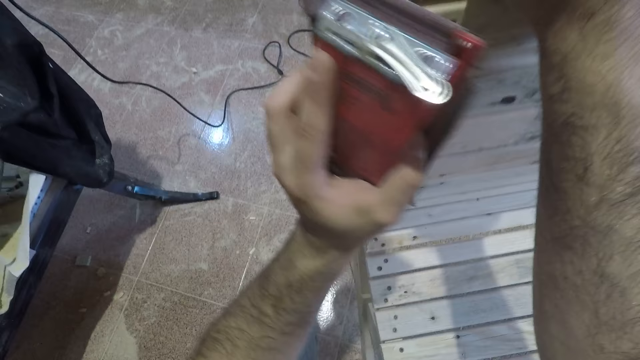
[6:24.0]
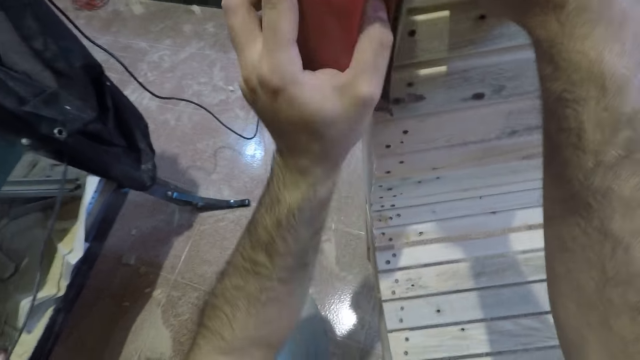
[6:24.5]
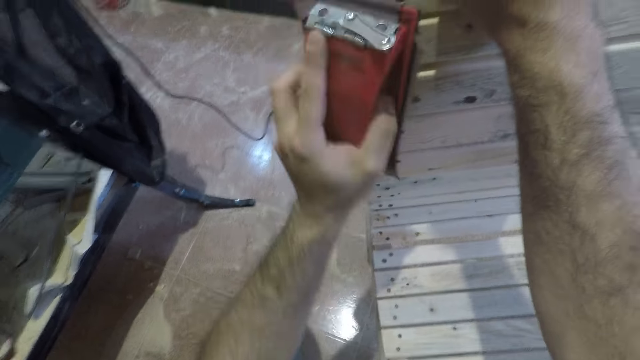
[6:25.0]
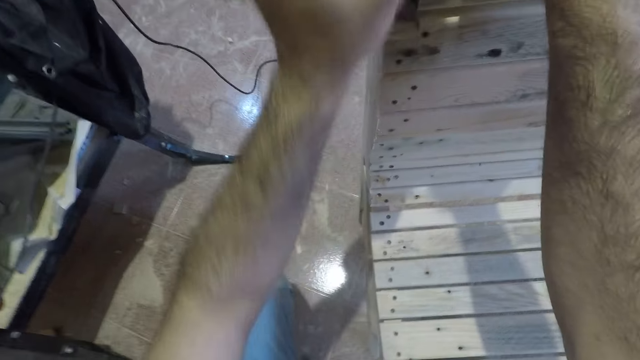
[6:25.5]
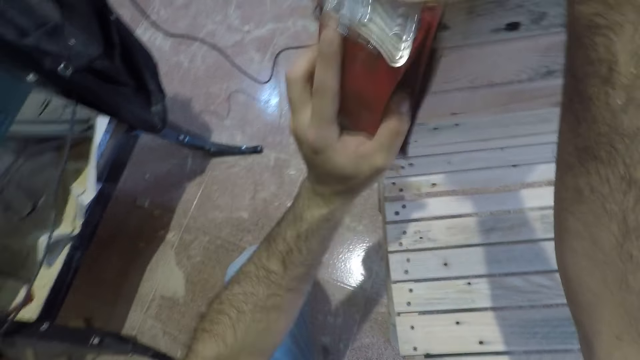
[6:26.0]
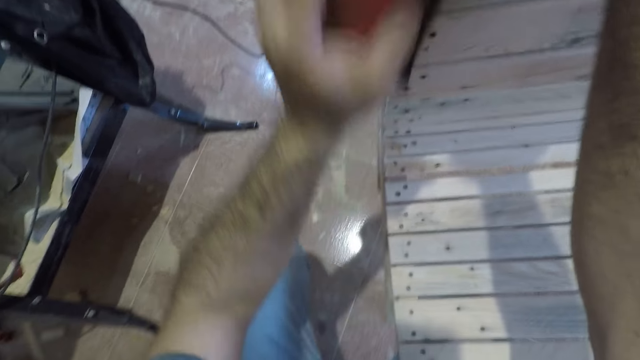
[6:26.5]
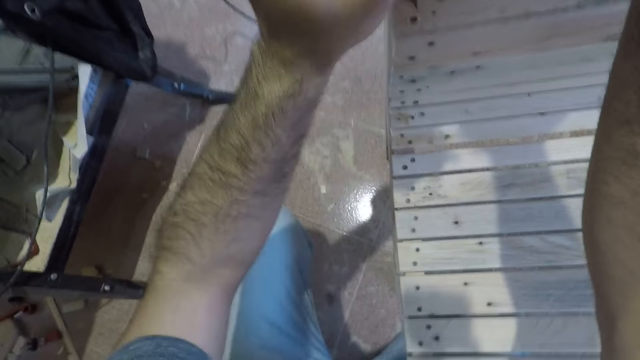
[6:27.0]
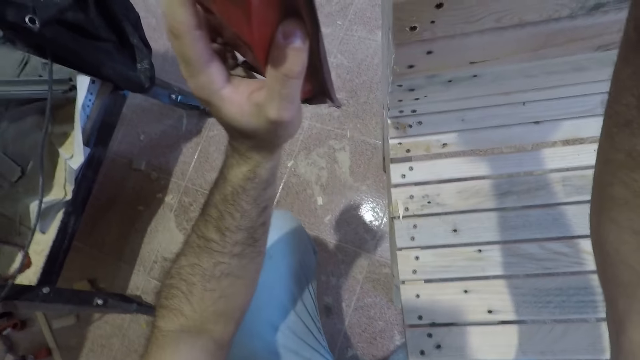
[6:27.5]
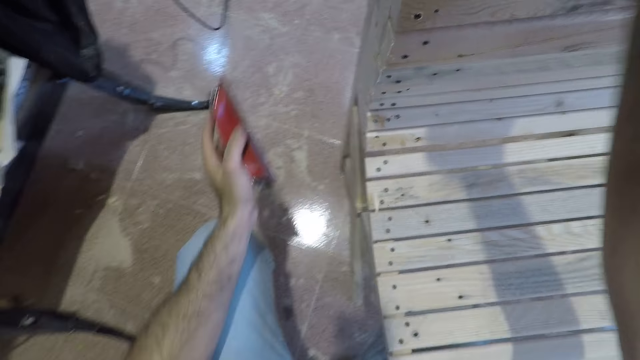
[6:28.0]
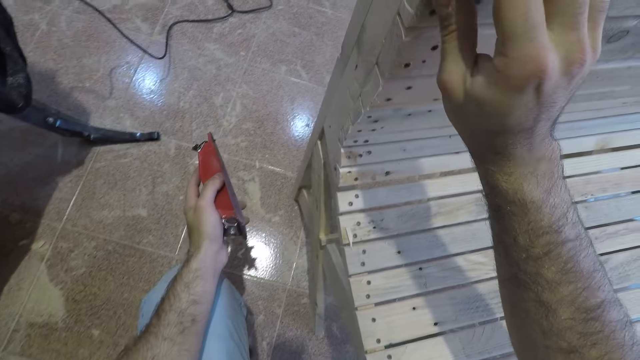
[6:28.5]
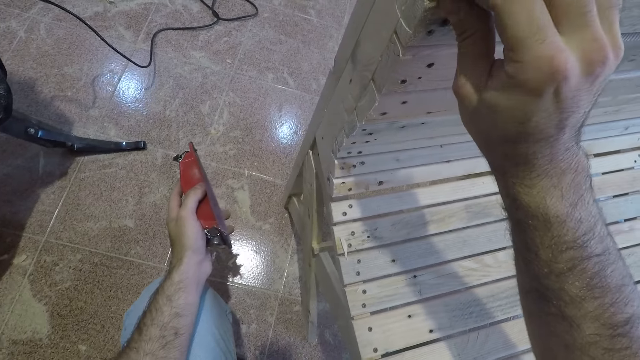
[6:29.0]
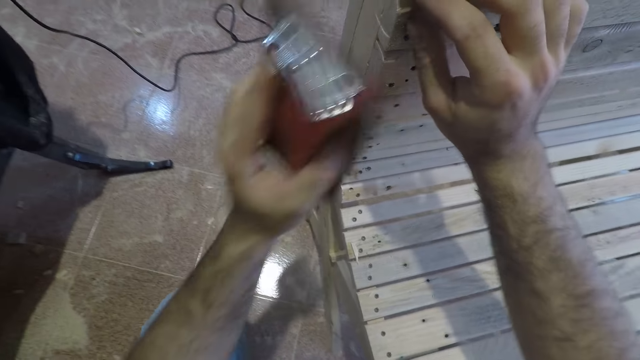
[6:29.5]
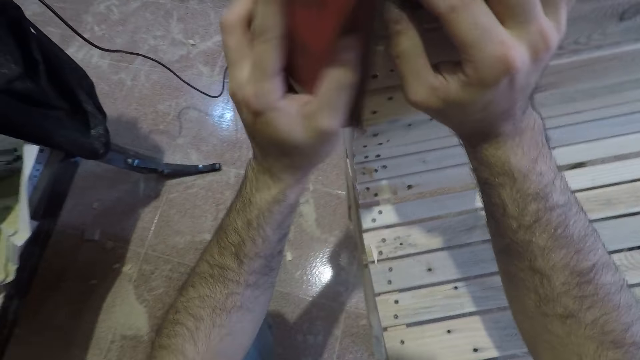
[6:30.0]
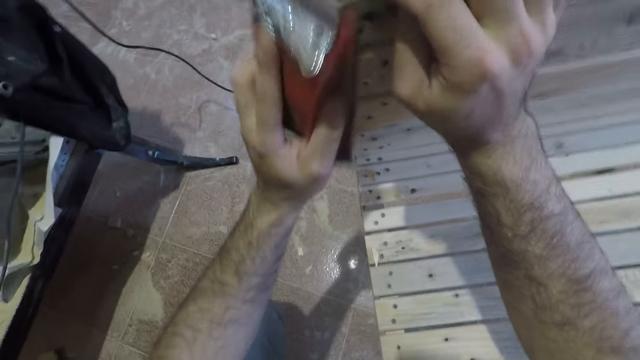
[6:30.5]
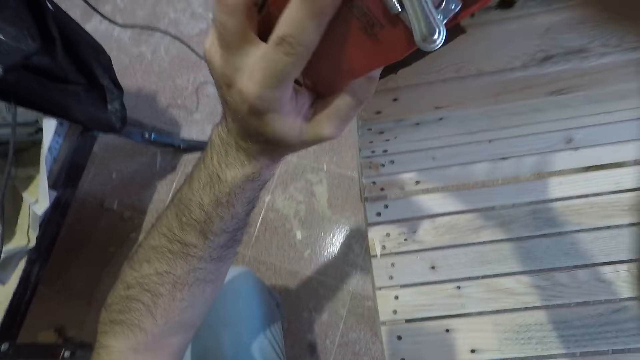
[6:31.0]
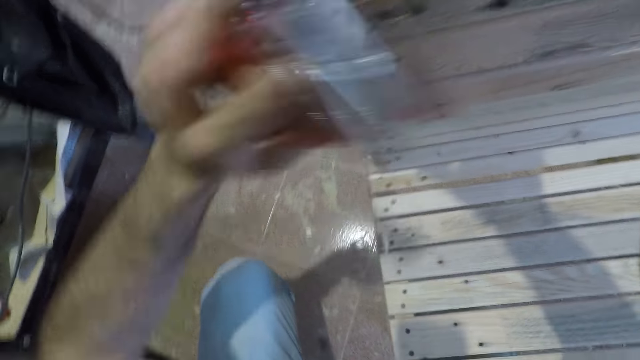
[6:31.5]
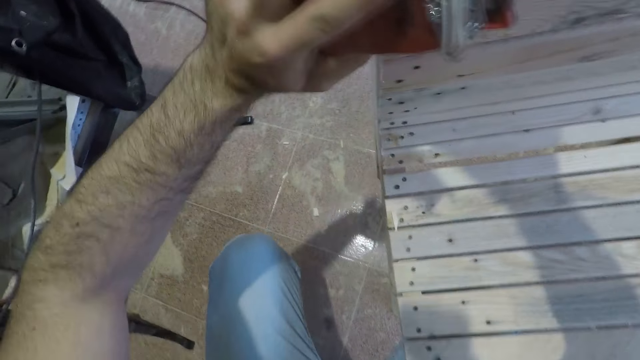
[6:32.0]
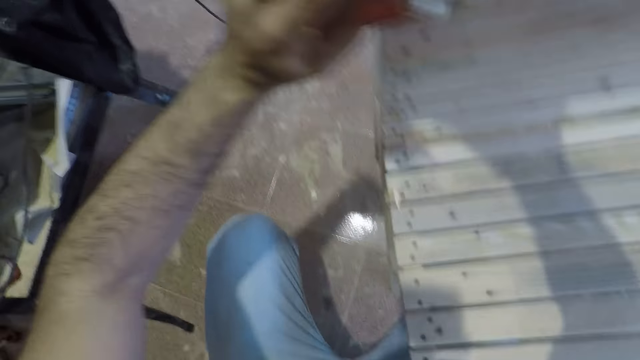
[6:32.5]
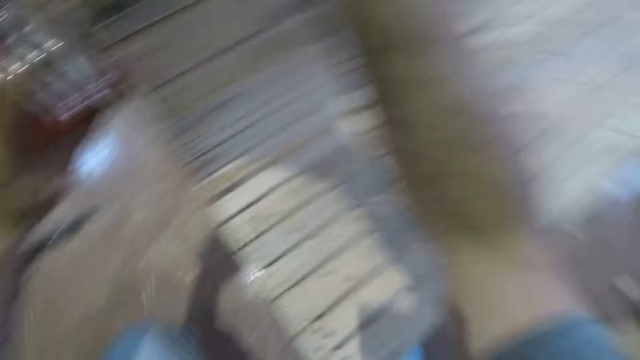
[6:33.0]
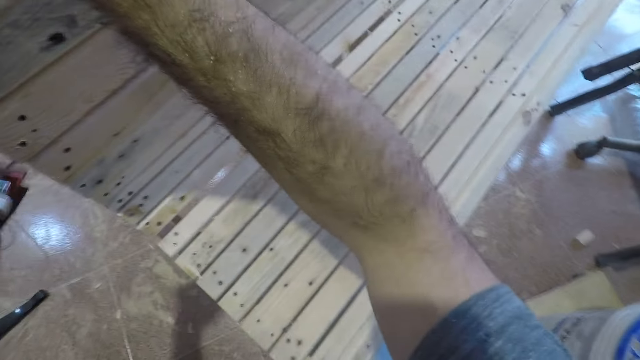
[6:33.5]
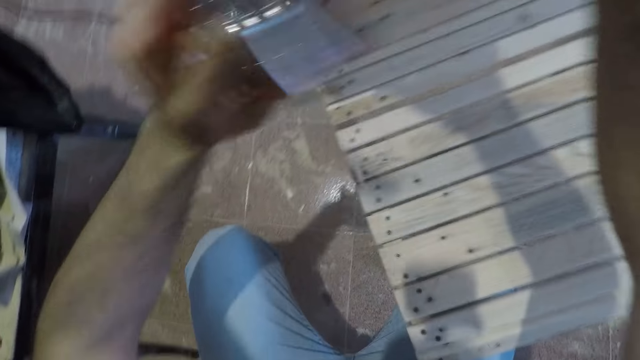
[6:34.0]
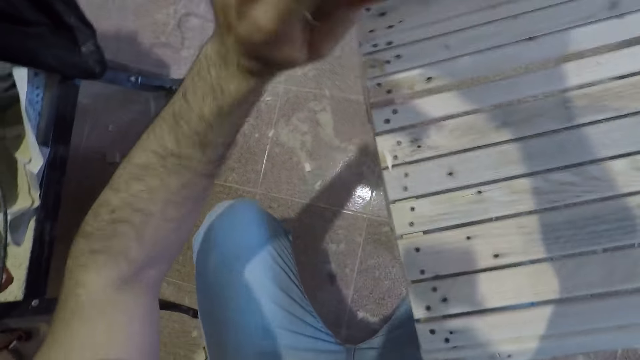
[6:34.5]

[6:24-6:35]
The camera wearer squats. He sands the bench with the sandpaper. He feels the wood with his fingers. He sands the bench with the sandpaper.

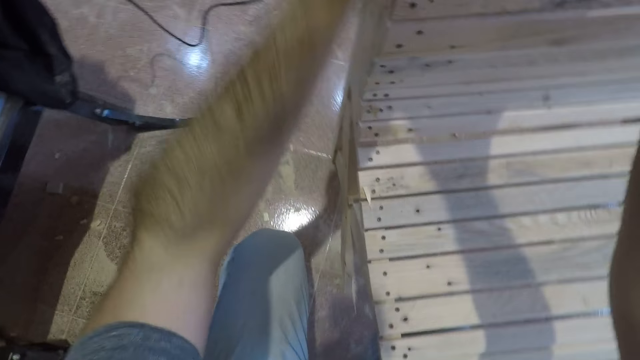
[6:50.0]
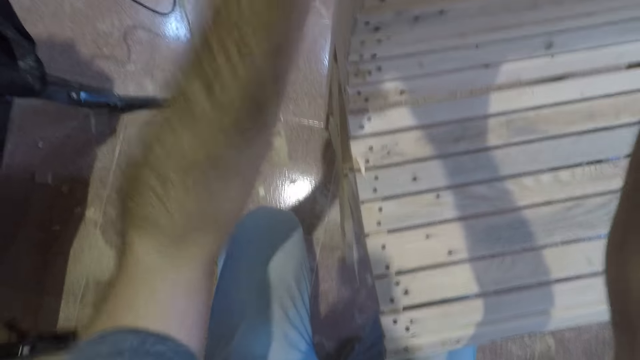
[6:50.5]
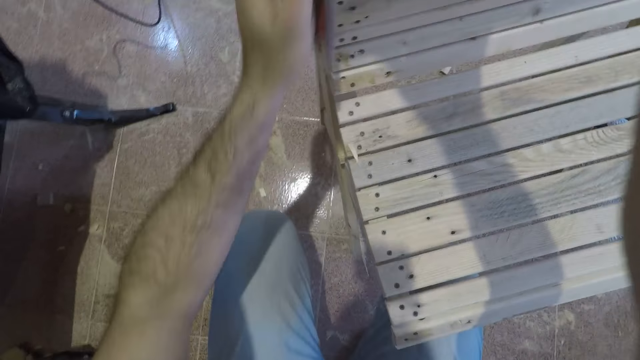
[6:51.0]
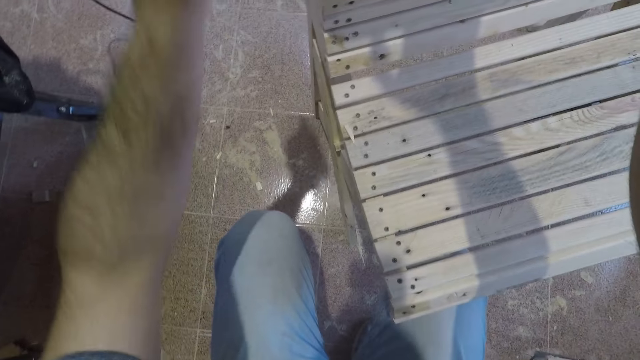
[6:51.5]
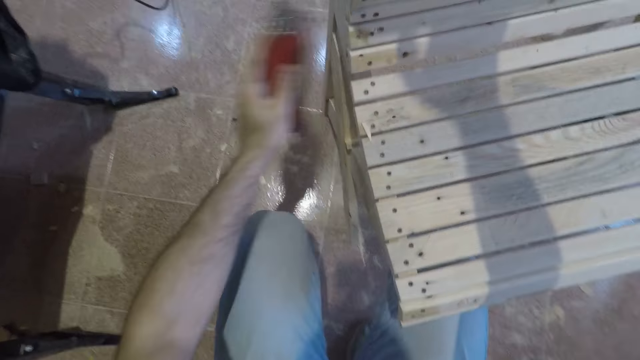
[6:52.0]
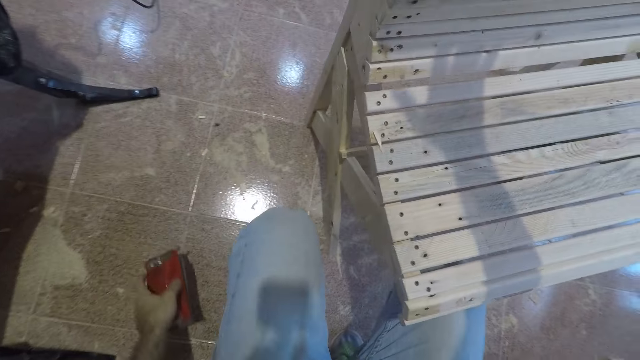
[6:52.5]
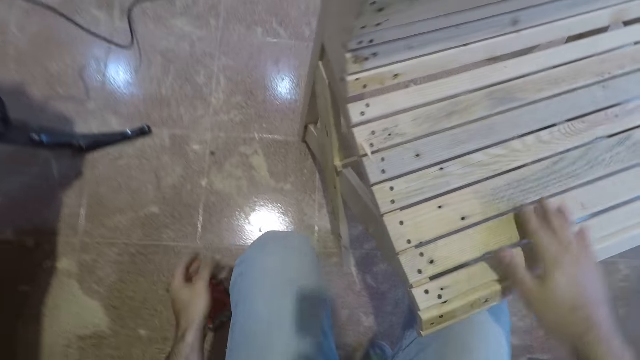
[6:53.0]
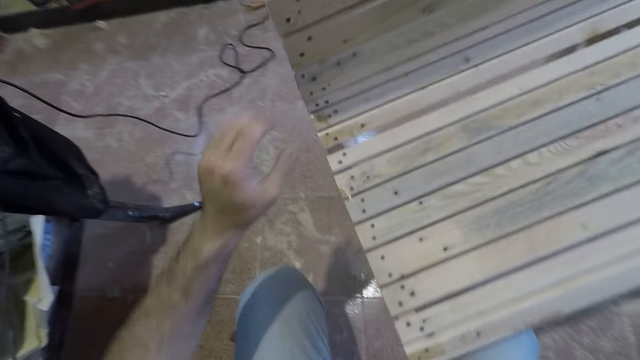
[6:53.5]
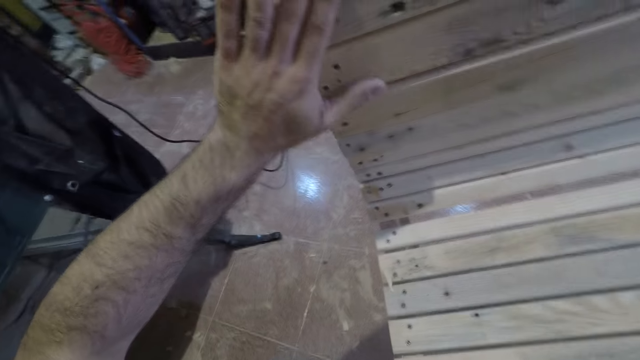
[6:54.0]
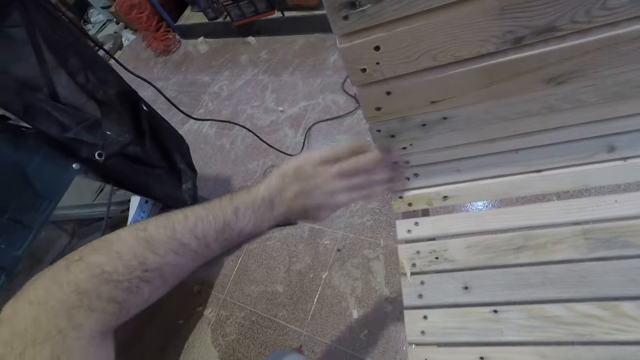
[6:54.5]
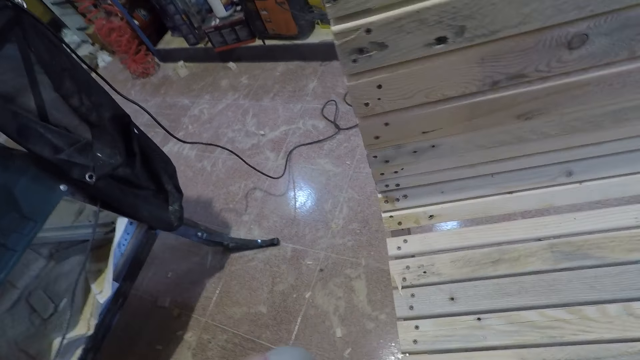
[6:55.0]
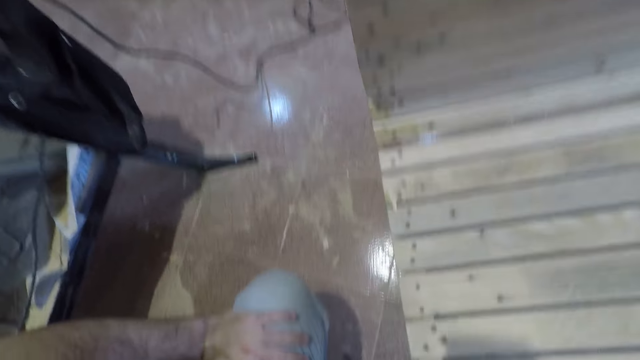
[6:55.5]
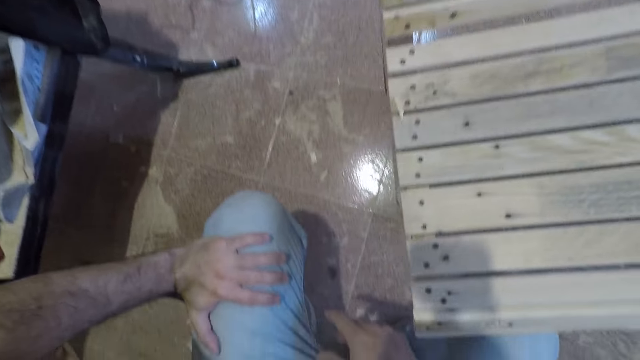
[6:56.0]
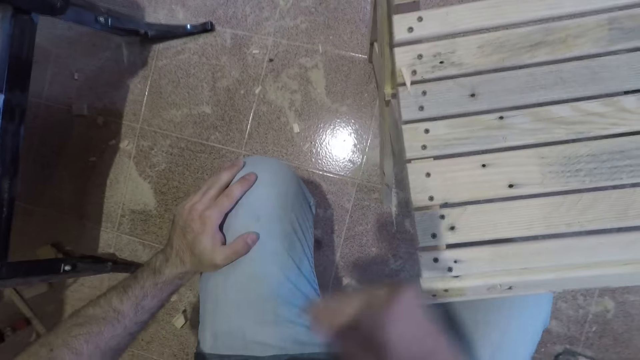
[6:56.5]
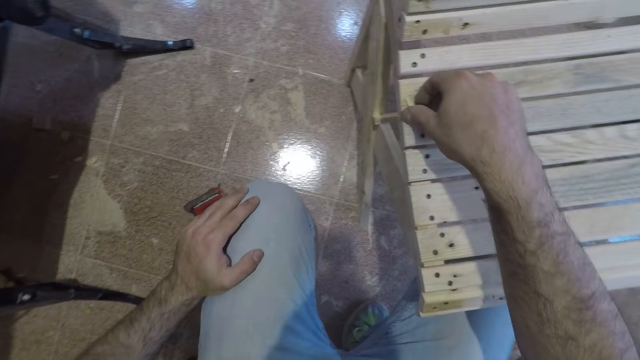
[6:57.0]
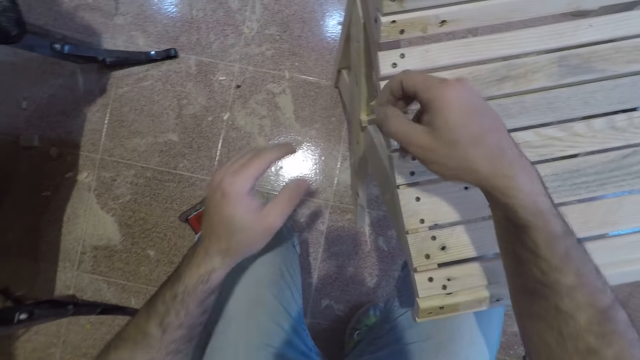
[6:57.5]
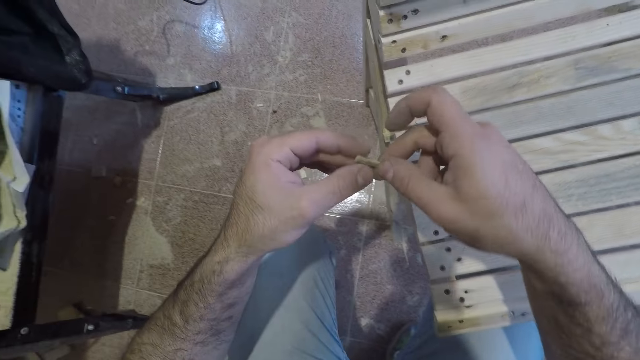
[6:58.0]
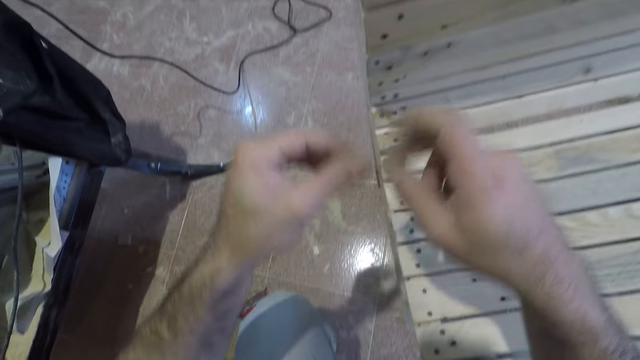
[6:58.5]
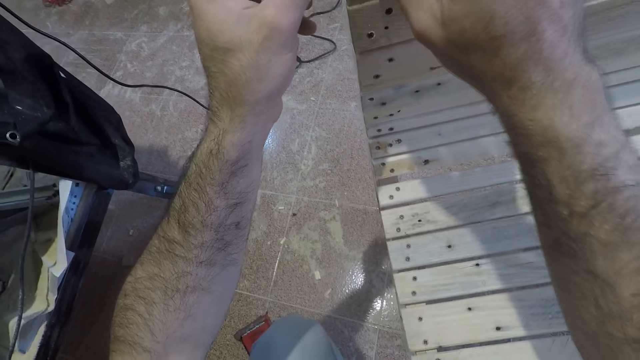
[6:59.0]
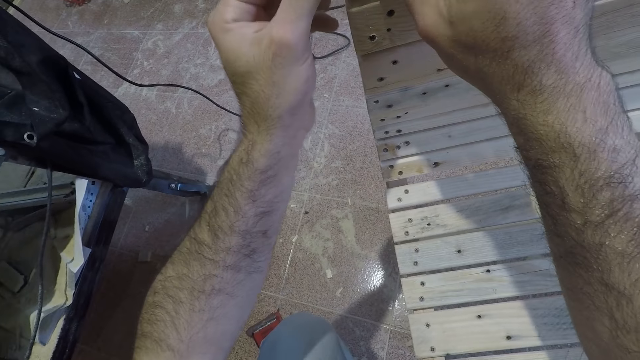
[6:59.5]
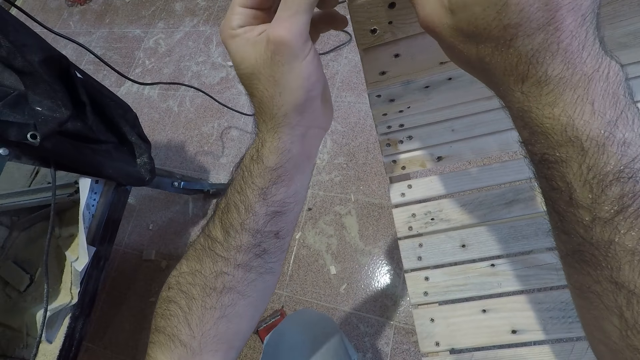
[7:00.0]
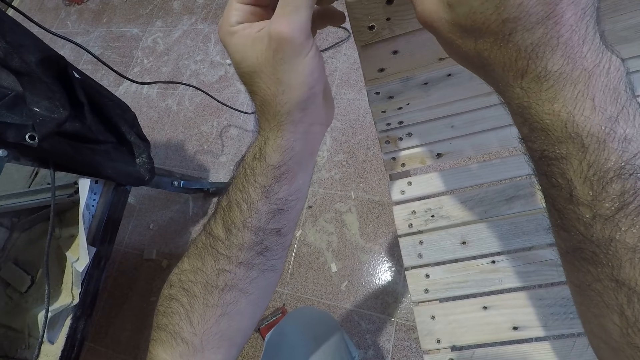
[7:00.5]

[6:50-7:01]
The camera wearer stops sandpapering the seat. He drops the sandpaper on the floor. He rubs his right hand on the seat. He feels the wood with his fingers. He removes his hand. He looks at the bench. He removes a small chunk of wood from the seat with his left hand. He holds the chunk of wood with both his hands. He fixes the chunk of wood on the seat.
